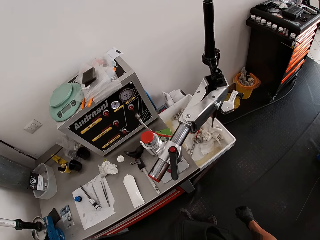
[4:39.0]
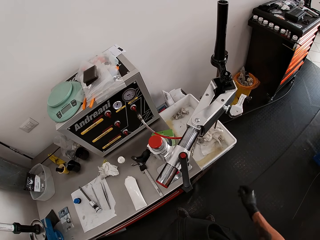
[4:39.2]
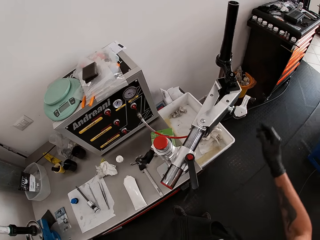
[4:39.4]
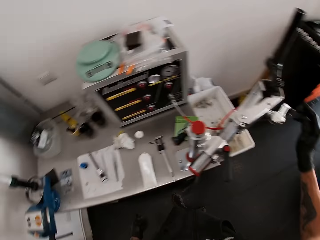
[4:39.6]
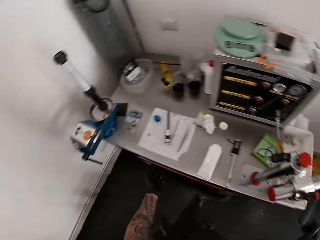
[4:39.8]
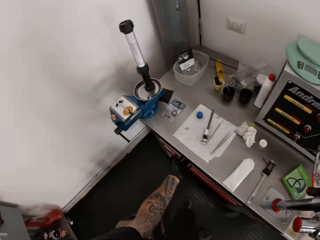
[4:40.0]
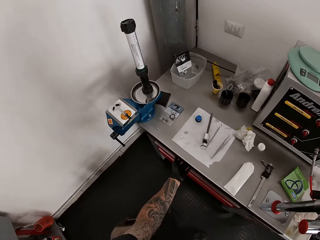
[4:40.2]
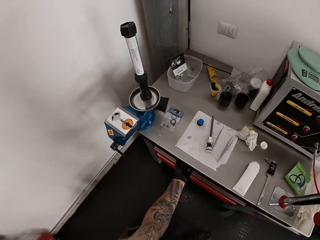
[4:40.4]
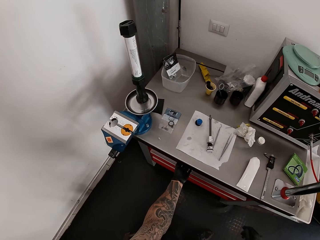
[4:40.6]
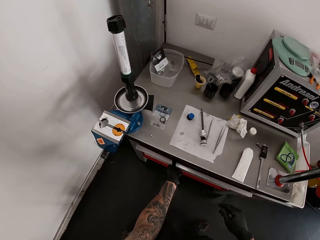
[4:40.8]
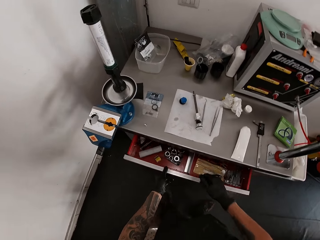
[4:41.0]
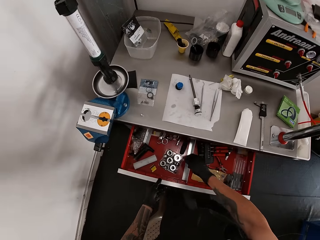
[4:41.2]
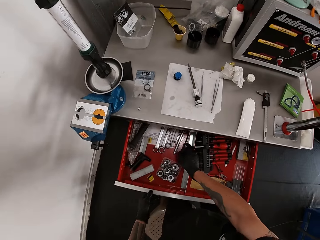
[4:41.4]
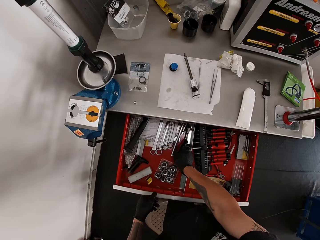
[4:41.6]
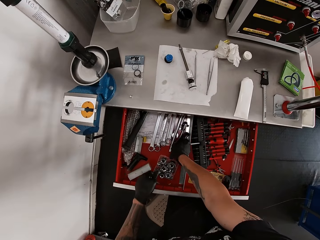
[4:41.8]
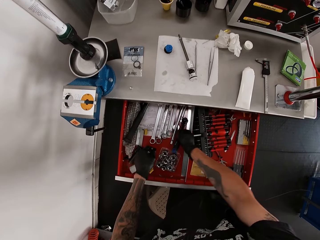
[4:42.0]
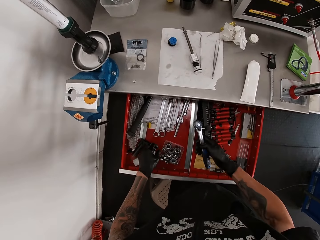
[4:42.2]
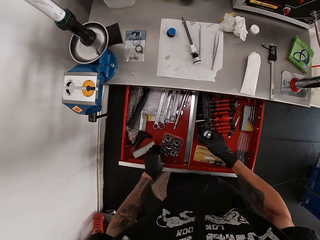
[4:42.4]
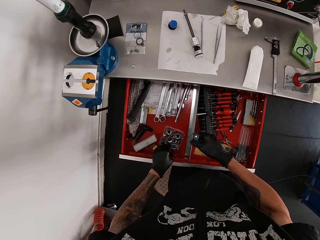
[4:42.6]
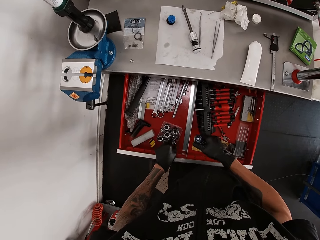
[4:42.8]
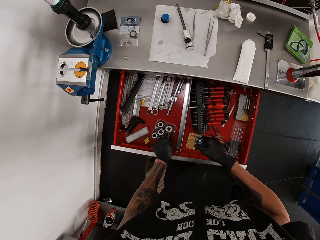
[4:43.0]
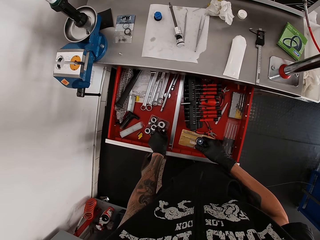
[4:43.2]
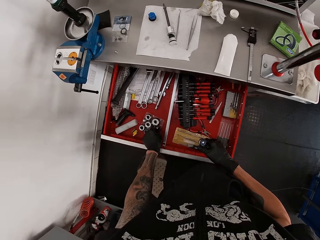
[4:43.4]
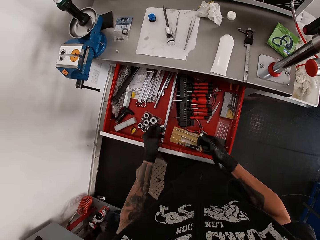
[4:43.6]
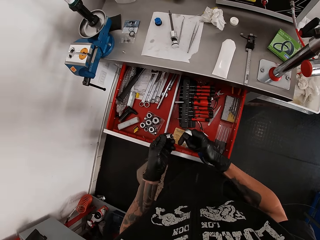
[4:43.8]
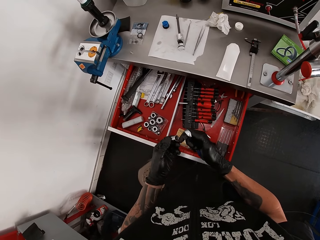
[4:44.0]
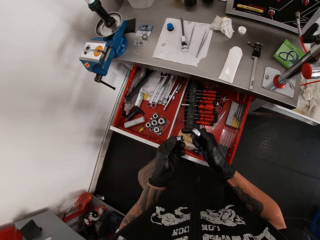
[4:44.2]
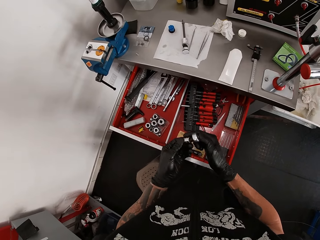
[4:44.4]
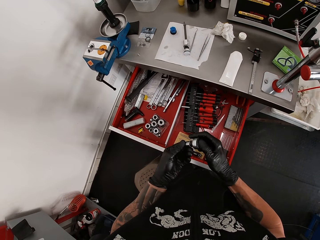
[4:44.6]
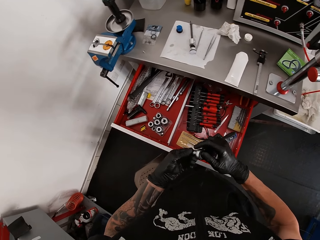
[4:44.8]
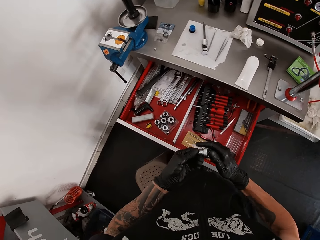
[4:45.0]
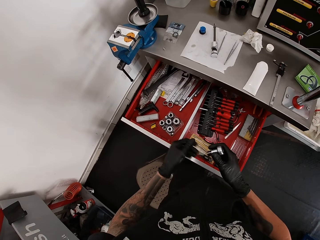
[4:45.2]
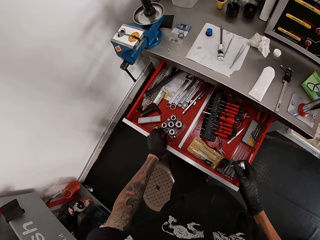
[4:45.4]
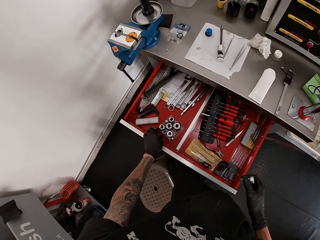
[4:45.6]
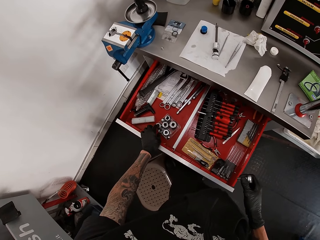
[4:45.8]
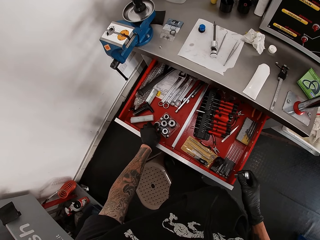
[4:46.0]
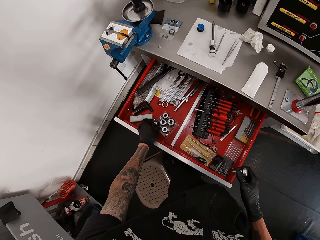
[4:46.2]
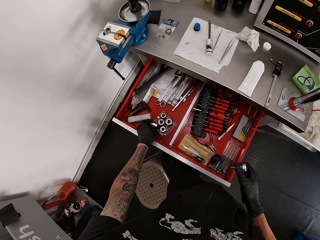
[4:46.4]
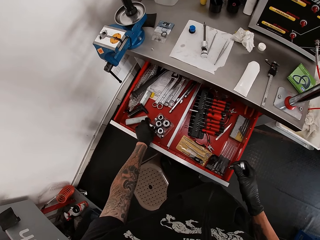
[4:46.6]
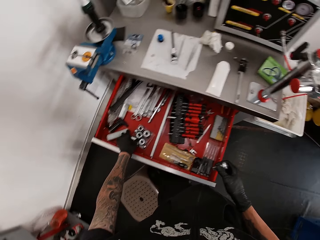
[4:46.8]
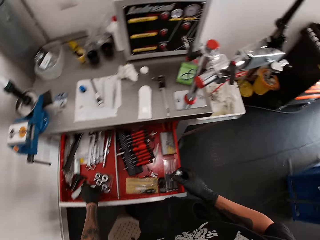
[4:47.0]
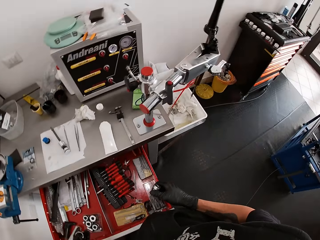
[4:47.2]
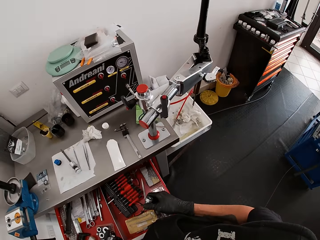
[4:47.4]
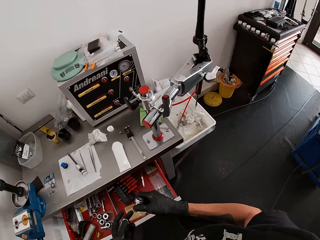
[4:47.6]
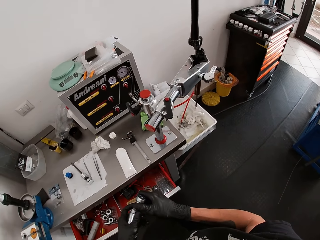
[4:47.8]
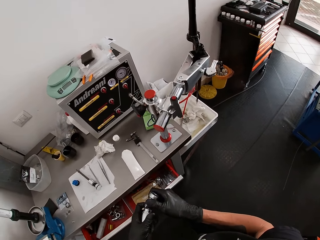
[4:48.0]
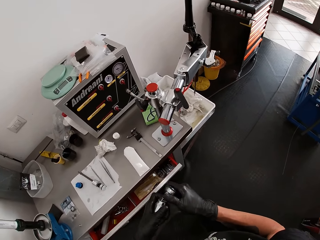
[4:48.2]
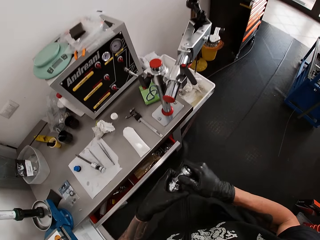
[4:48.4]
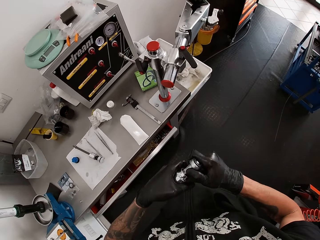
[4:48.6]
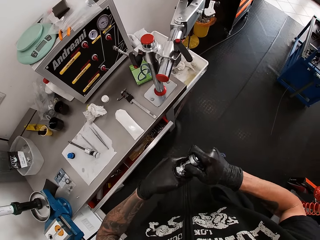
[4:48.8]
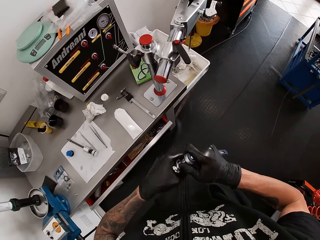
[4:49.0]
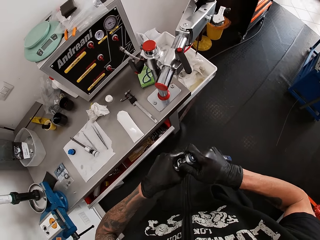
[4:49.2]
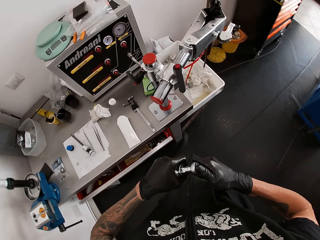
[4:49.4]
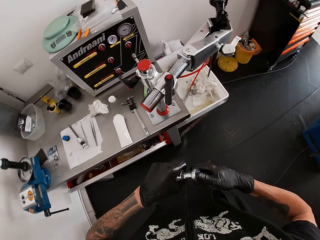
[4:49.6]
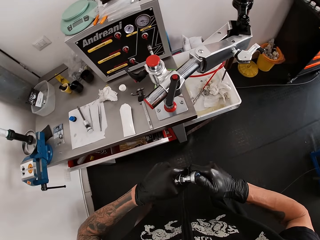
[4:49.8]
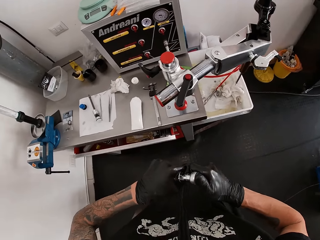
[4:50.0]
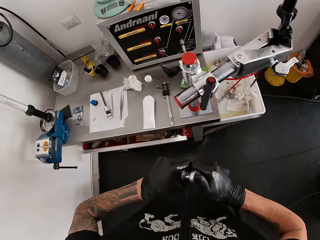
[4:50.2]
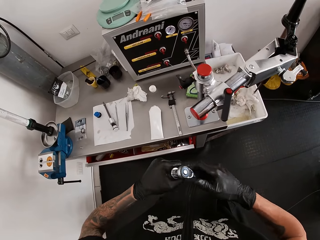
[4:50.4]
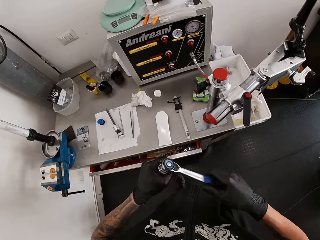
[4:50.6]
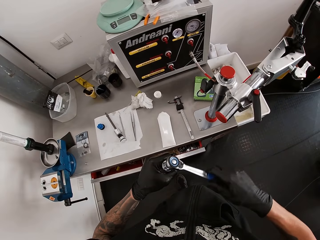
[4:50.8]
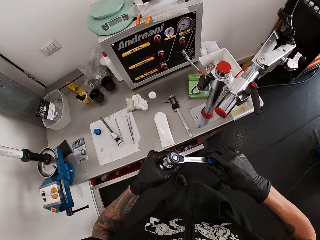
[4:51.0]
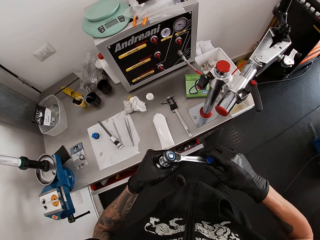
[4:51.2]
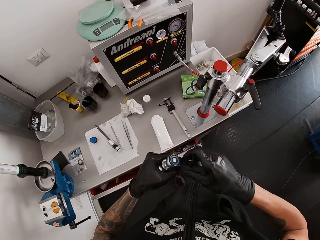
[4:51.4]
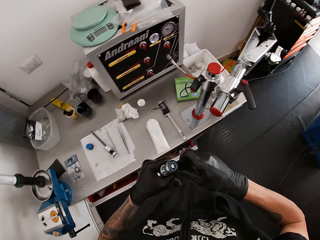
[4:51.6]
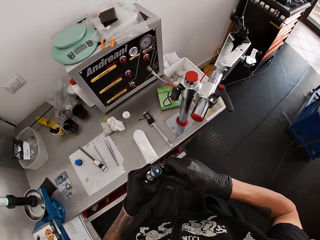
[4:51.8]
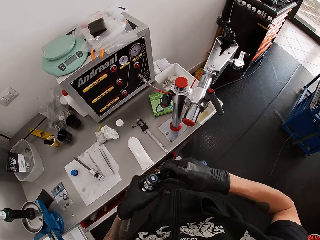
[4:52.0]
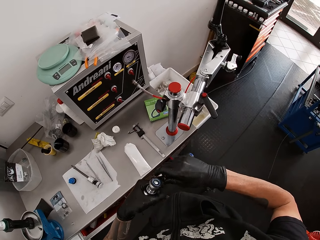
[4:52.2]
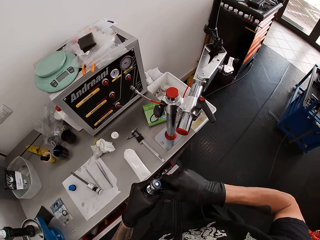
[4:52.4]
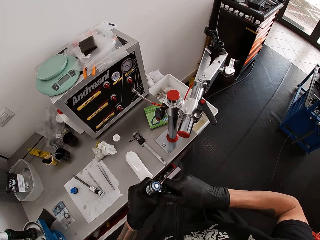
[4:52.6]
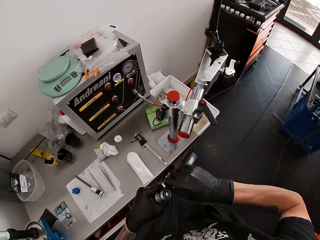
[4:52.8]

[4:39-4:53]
The camera wearer moves his hand. He opens the drawer with his left gloved hand. He picks up a spanner or ratchet from the drawer with his right gloved hand. He picks up a bolt from the drawer with his left gloved hand. He attaches the bolt to the spanner with his left gloved hand. He removes a socket wrench from the drawer with his left hand. He inserts the socket wrench into the ratchet spanner with his left hand. He screws the screw to the nut. He adjusts the ratchet spanner with his right hand.

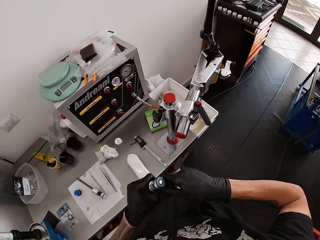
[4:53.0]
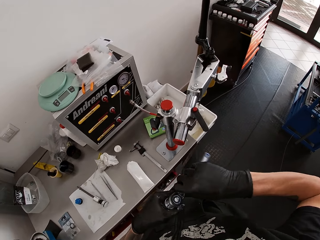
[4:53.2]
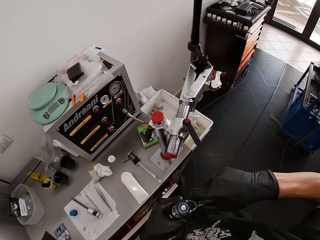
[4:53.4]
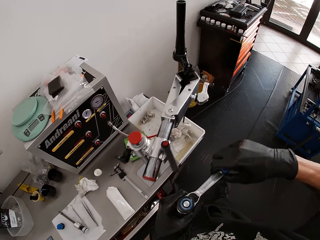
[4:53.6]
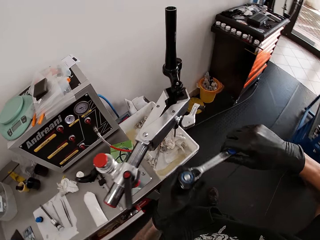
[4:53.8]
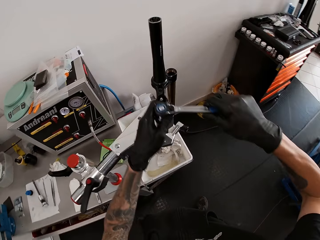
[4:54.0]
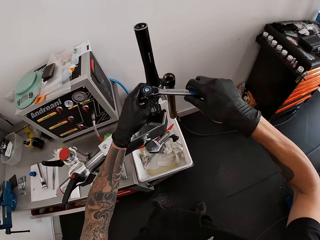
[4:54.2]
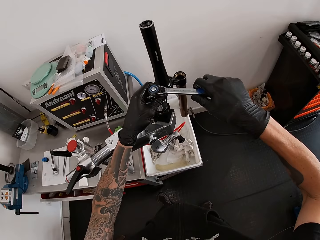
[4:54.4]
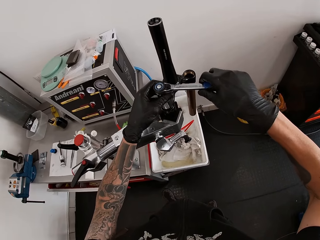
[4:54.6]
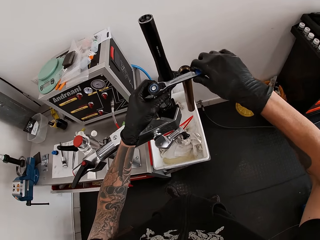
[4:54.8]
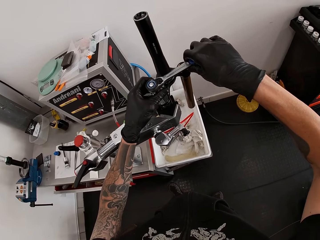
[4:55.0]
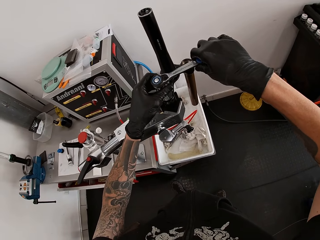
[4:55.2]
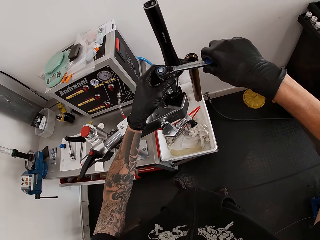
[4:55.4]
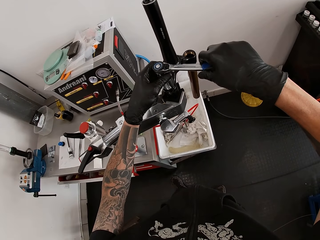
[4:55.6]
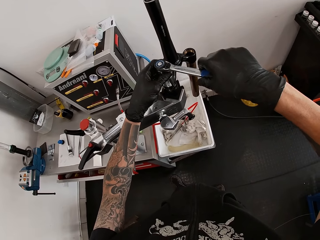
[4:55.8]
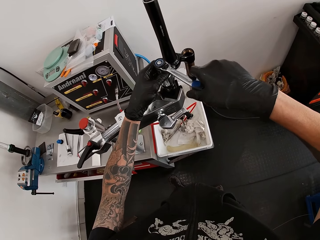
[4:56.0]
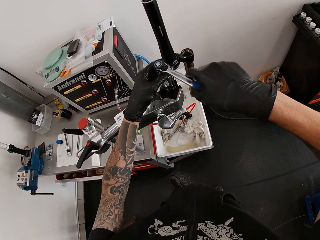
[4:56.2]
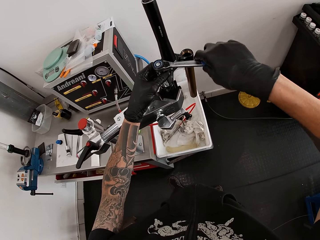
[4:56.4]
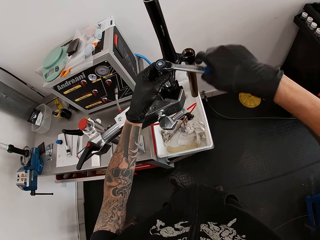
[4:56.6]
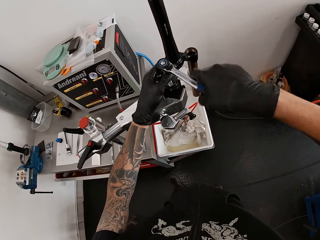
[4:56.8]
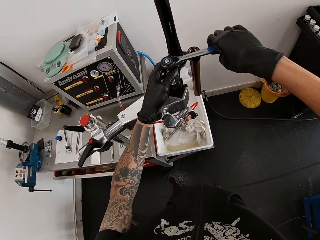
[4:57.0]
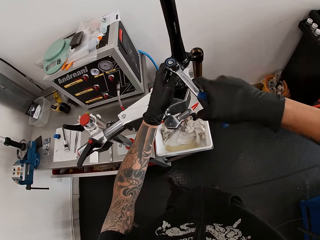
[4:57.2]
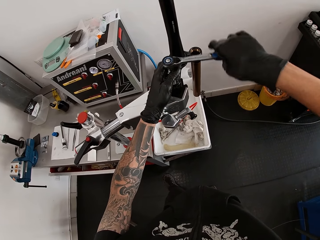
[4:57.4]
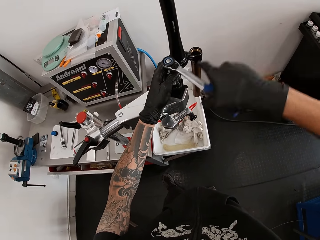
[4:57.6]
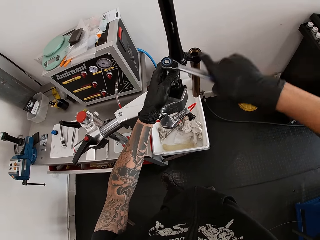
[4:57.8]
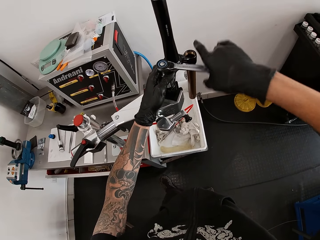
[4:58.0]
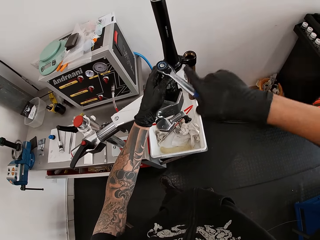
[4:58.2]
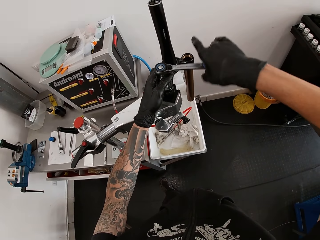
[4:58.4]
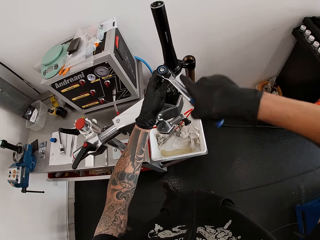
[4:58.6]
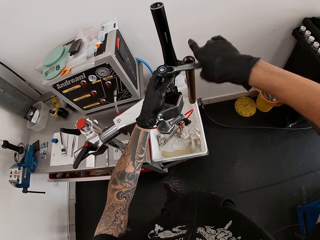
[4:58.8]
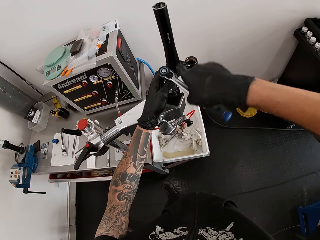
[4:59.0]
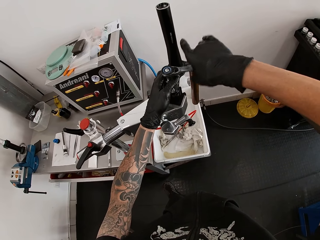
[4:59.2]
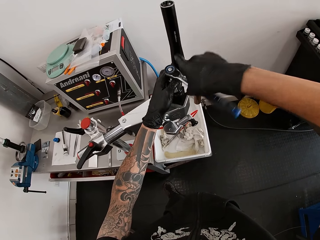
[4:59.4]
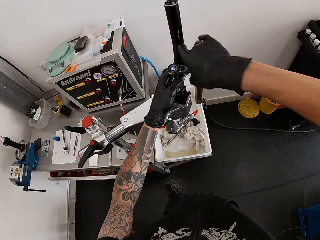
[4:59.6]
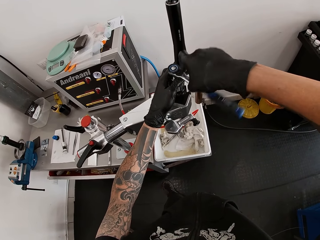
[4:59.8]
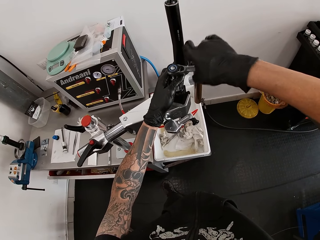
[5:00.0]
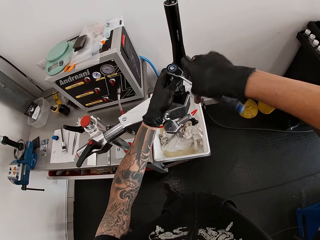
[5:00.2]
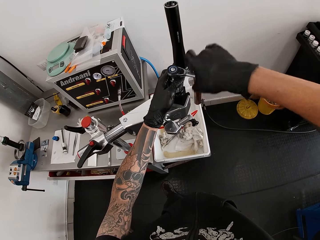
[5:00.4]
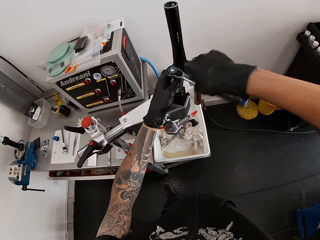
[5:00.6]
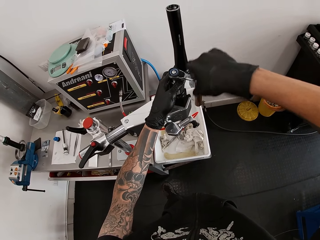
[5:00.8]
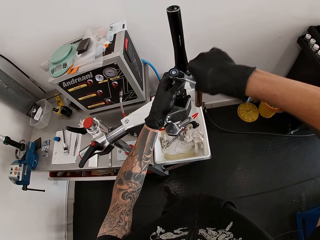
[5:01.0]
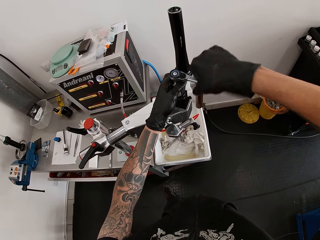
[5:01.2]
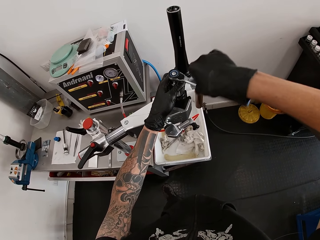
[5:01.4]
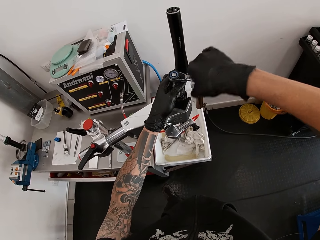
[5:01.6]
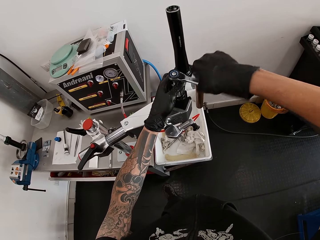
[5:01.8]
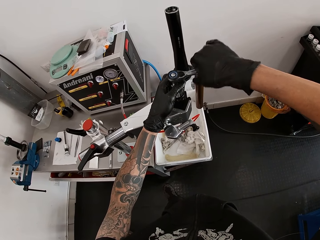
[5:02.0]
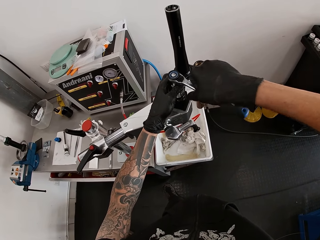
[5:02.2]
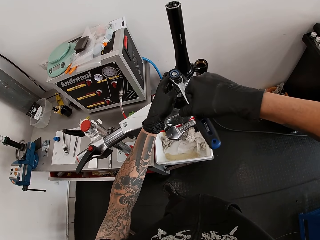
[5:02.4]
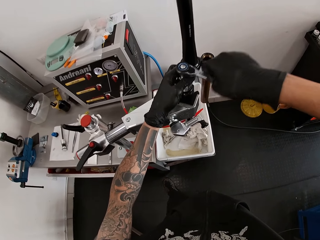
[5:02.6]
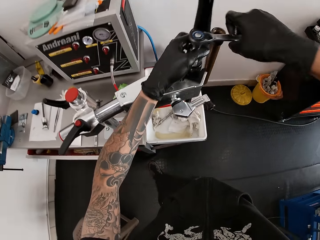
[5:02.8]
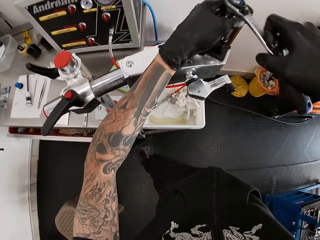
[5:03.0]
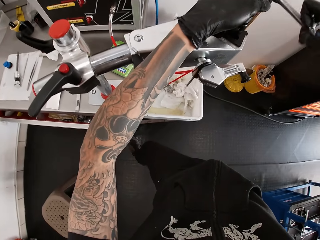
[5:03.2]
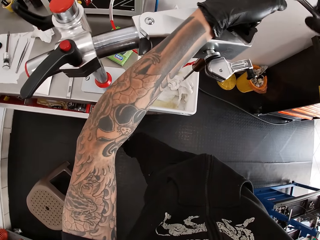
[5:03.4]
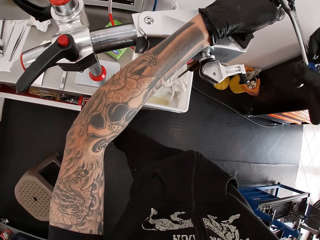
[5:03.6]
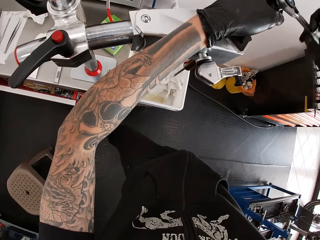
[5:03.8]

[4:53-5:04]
The camera wearer holds the socket wrench with his left hand. He screws a bolt from a bicycle-fork with the ratchet spanner in his right hand. He puts the screw in the bicycle head tube. He puts it in again.
